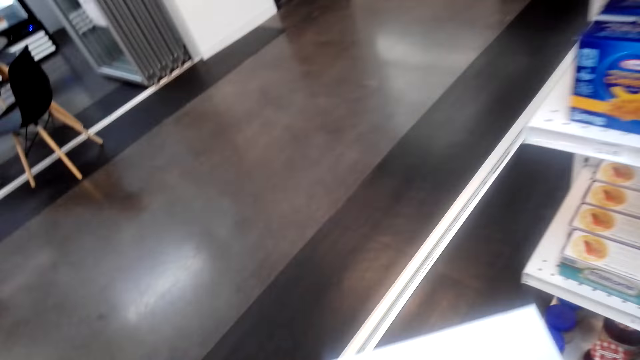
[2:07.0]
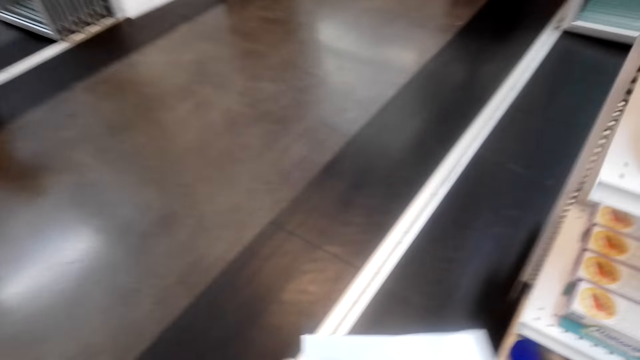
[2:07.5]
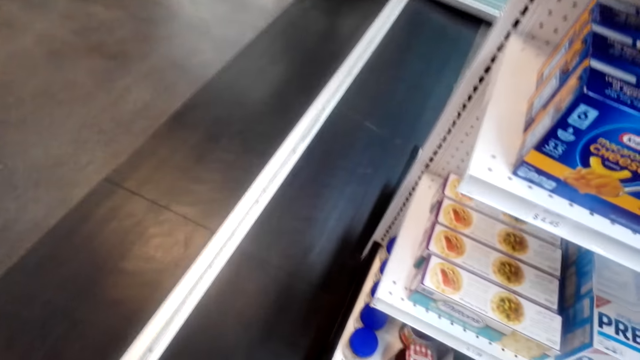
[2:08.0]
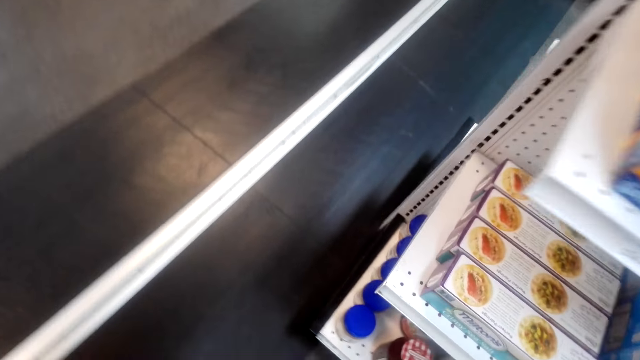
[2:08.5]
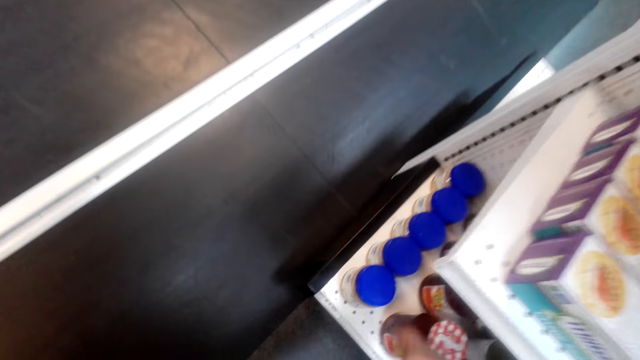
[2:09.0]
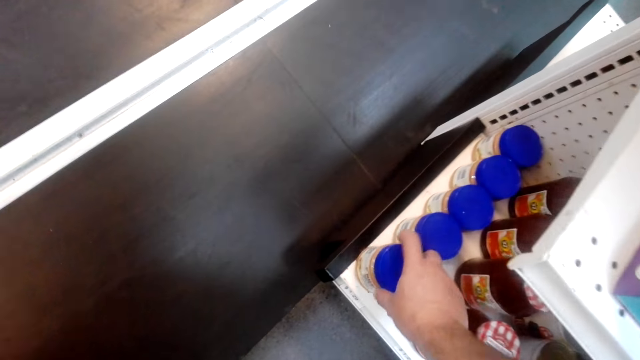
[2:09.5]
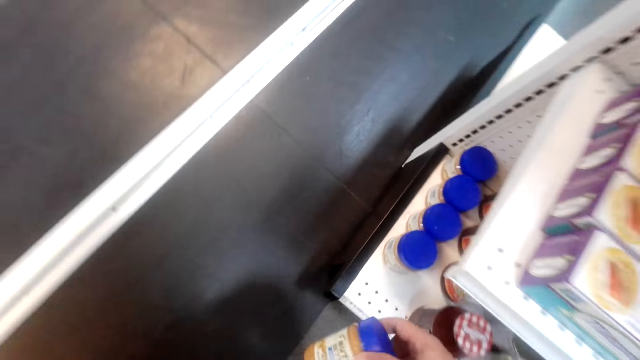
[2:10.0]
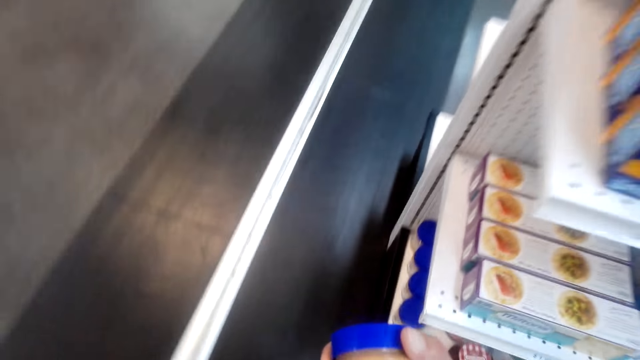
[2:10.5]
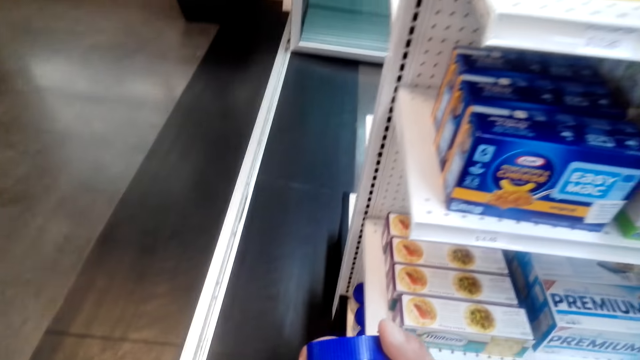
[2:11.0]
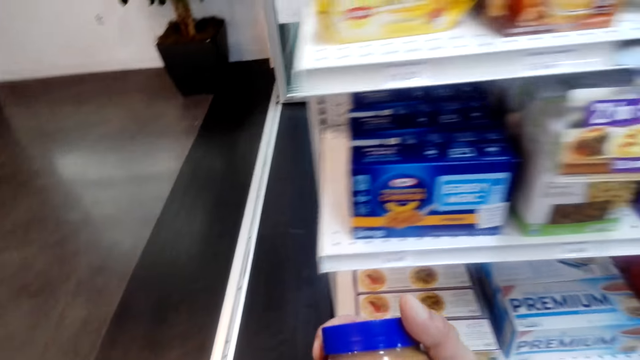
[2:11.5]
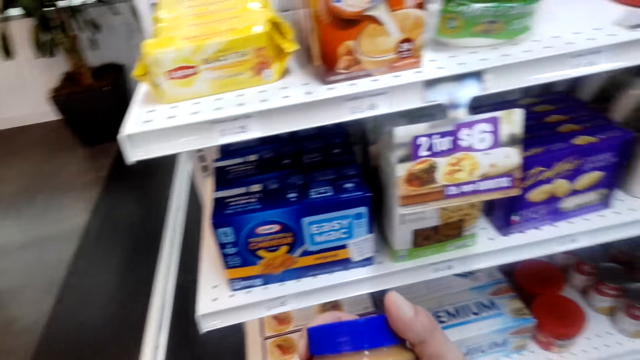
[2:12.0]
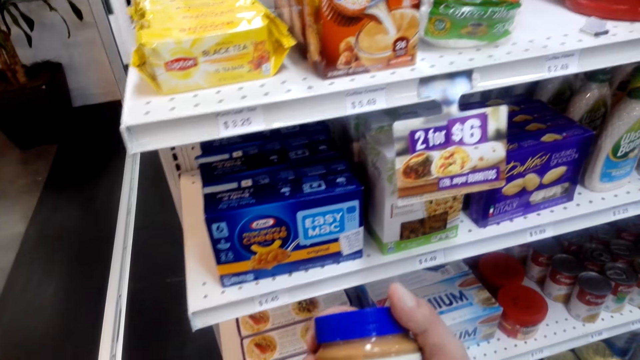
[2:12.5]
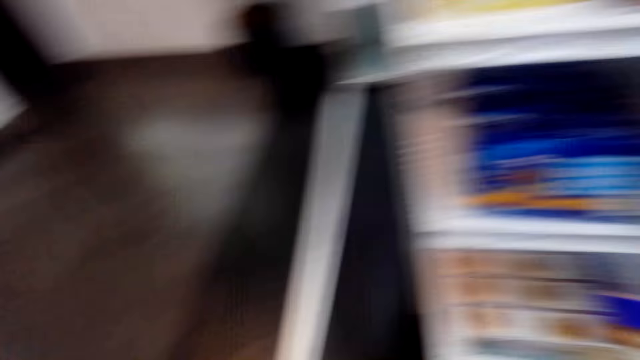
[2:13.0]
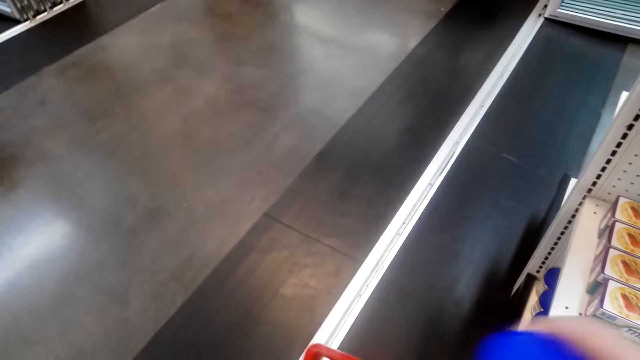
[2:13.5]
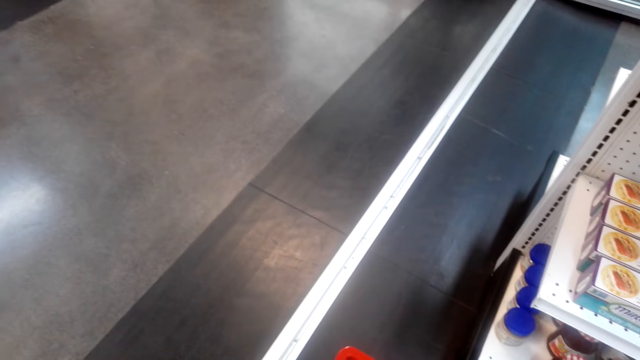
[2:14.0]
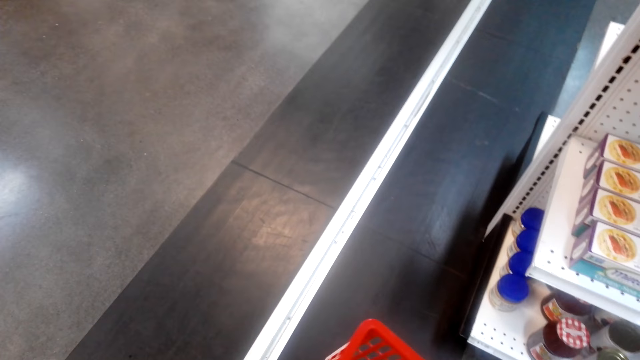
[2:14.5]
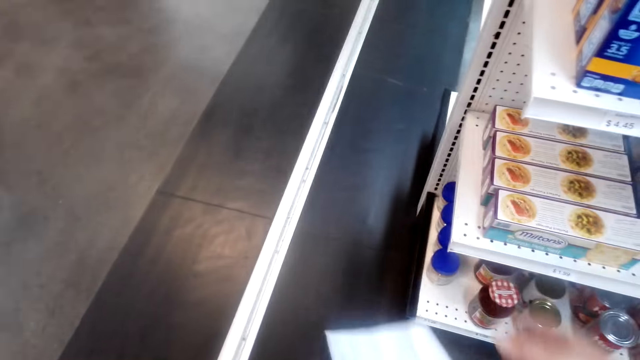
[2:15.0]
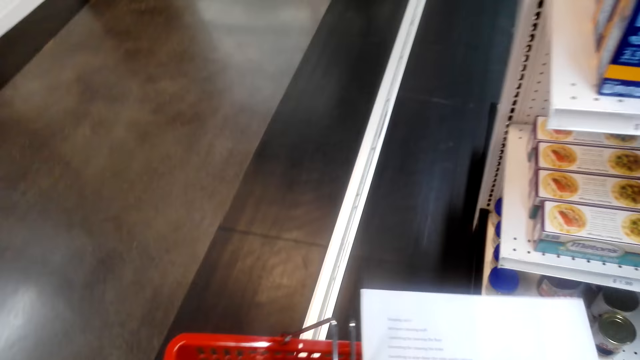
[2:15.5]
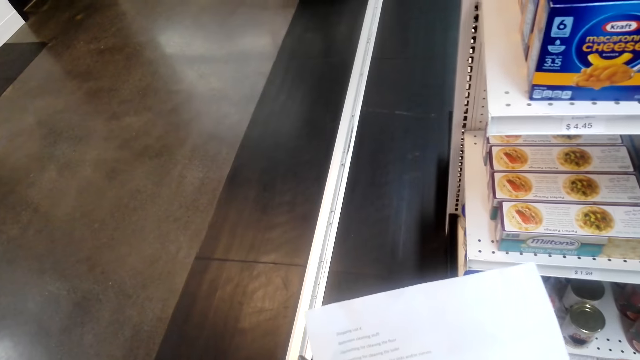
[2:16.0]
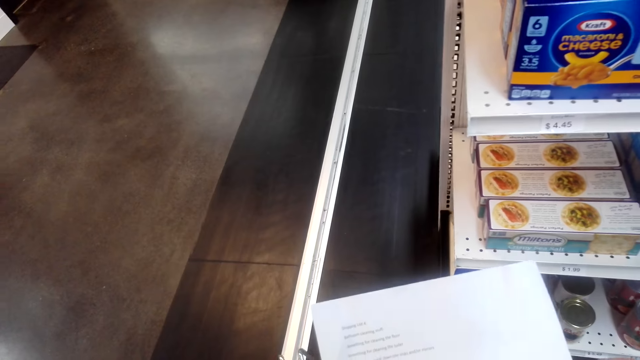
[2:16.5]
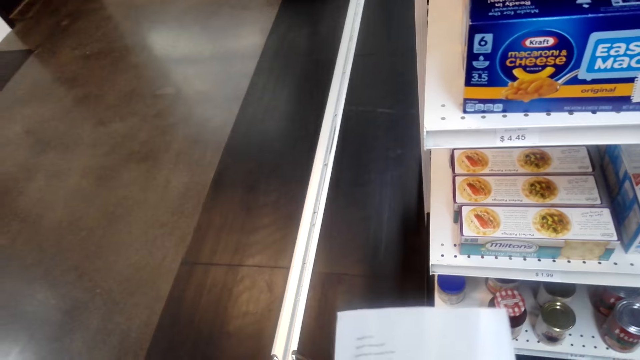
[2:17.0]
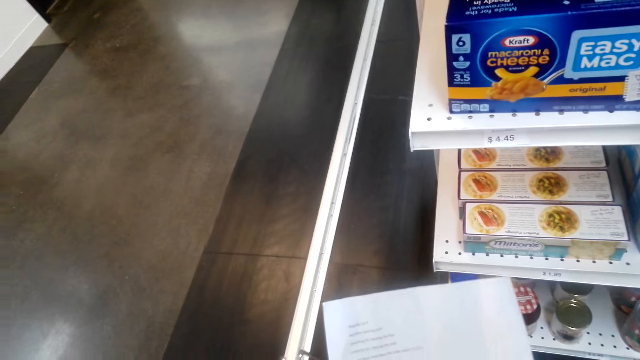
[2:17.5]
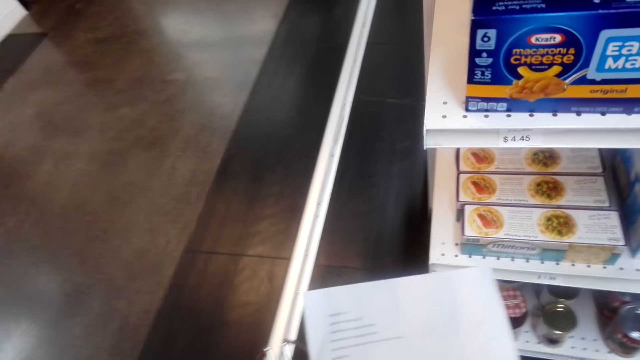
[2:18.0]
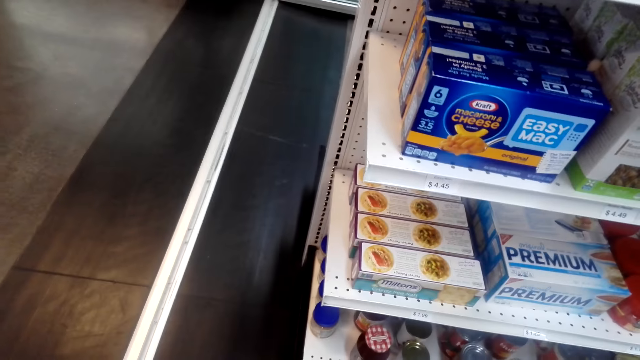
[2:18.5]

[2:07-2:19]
The camera wearer looks at the piece of paper. They pick a peanut butter from the shelf. They look at the peanut butter. They drop the peanut butter on the shopping basket. They look at the piece of paper. They speak.

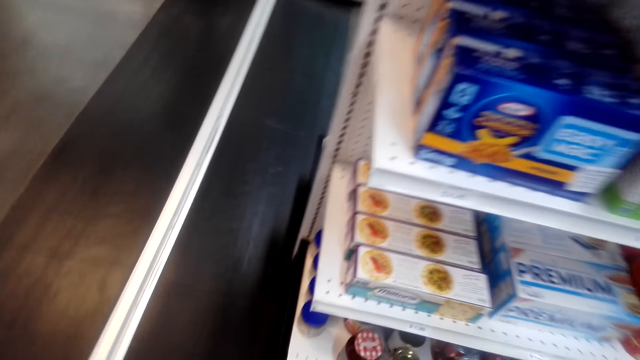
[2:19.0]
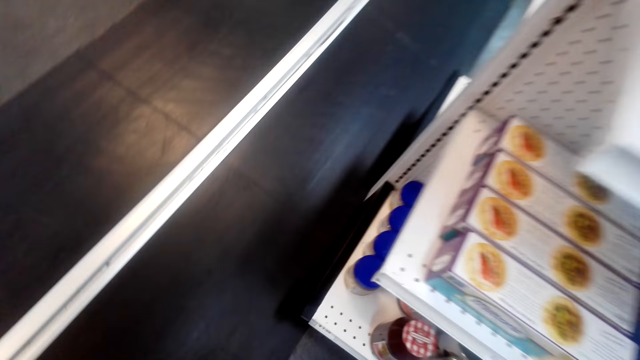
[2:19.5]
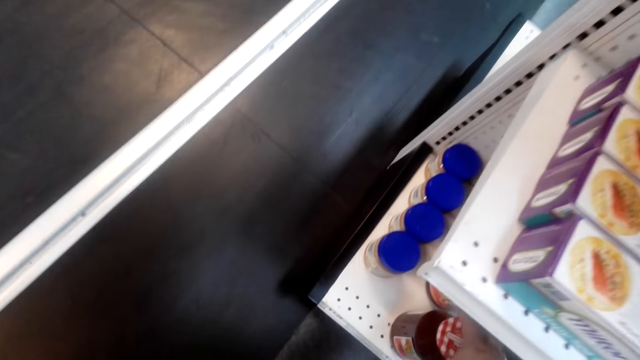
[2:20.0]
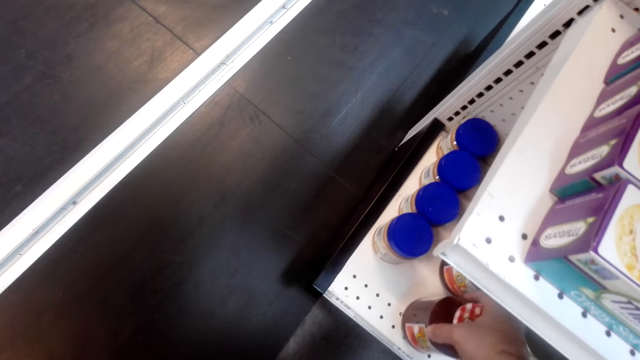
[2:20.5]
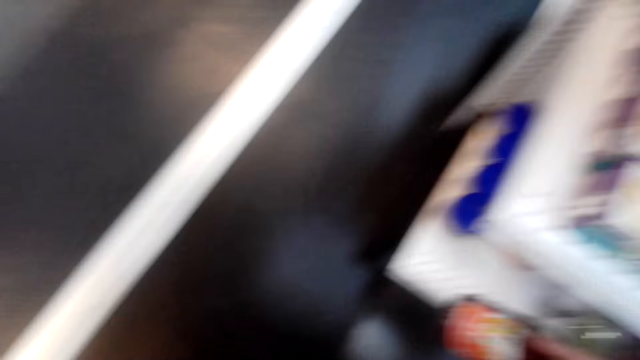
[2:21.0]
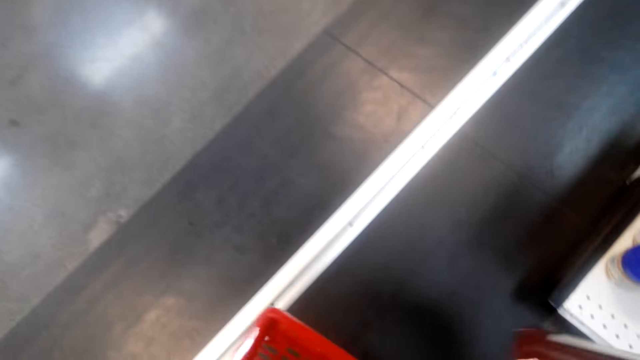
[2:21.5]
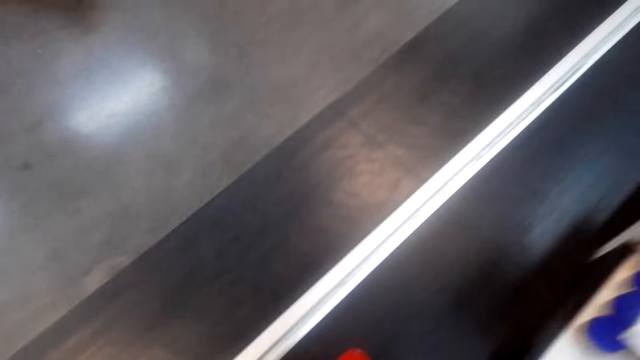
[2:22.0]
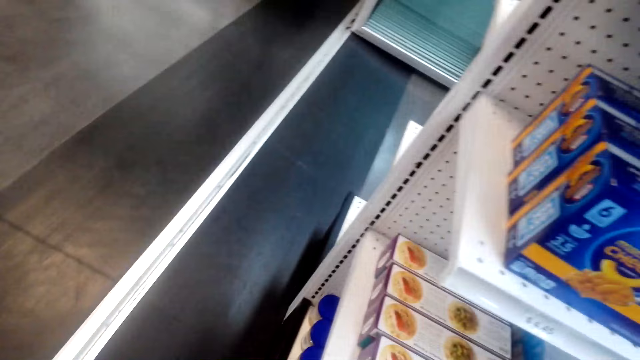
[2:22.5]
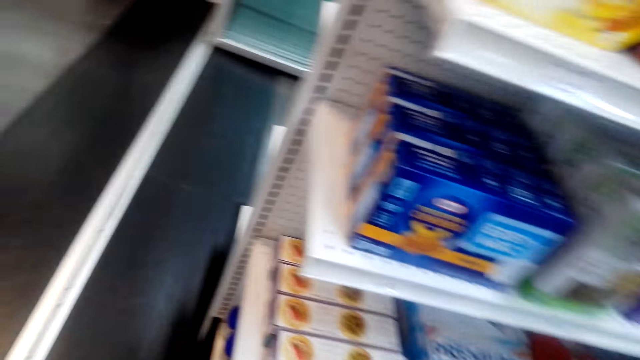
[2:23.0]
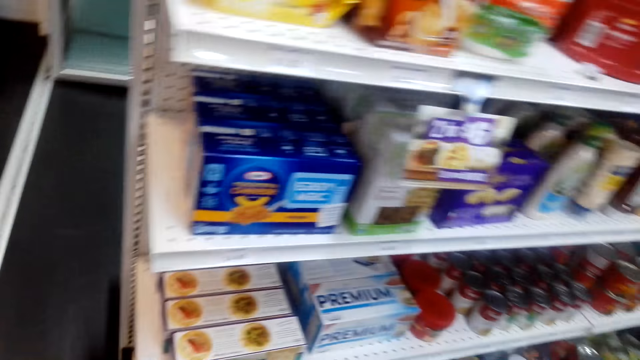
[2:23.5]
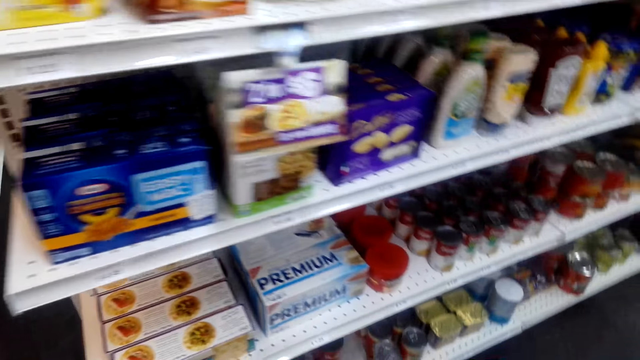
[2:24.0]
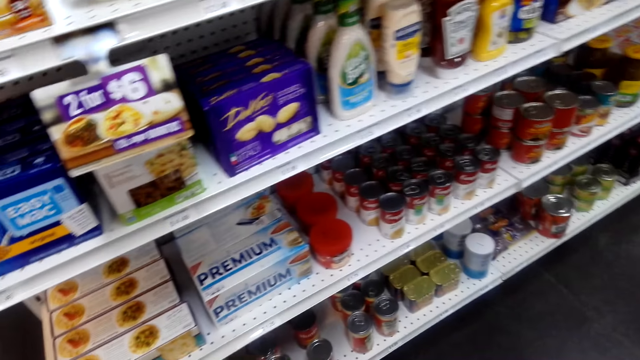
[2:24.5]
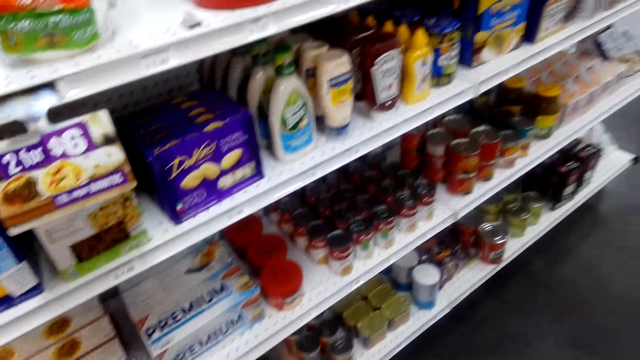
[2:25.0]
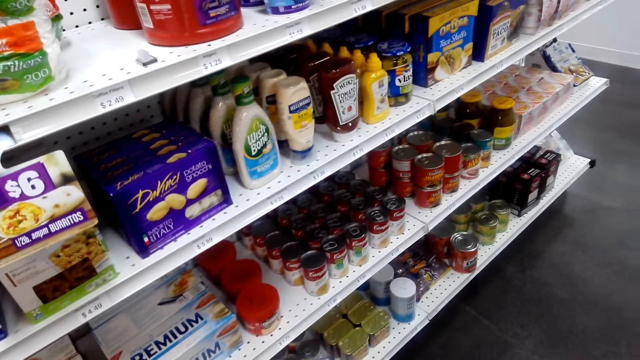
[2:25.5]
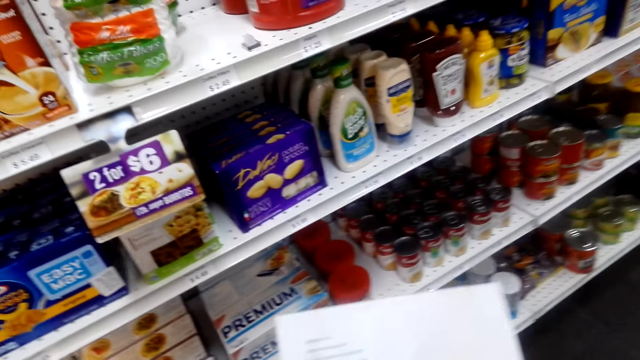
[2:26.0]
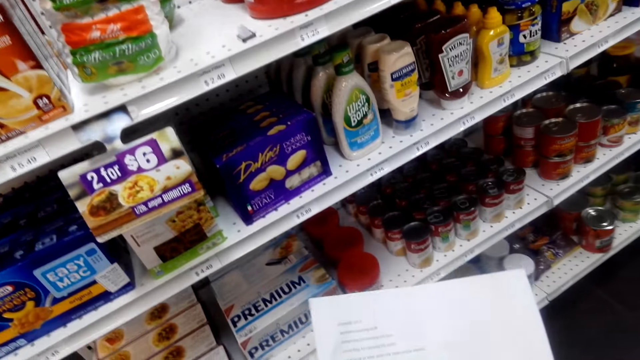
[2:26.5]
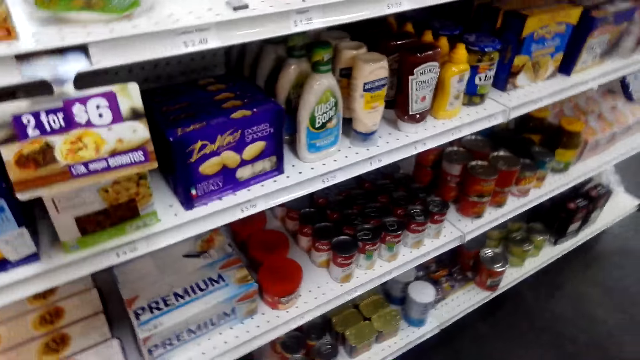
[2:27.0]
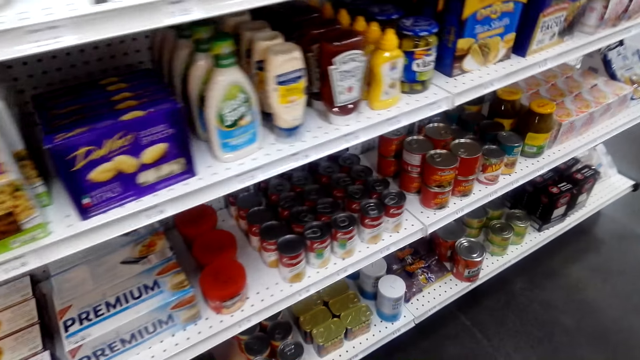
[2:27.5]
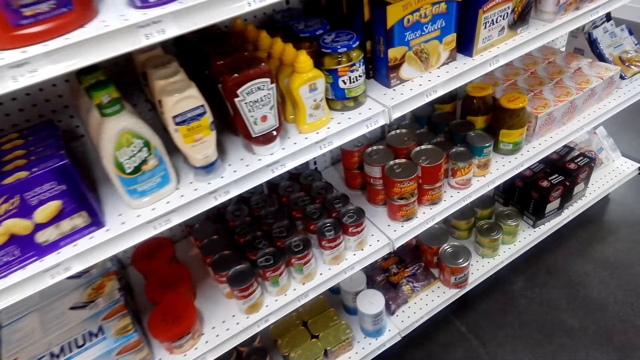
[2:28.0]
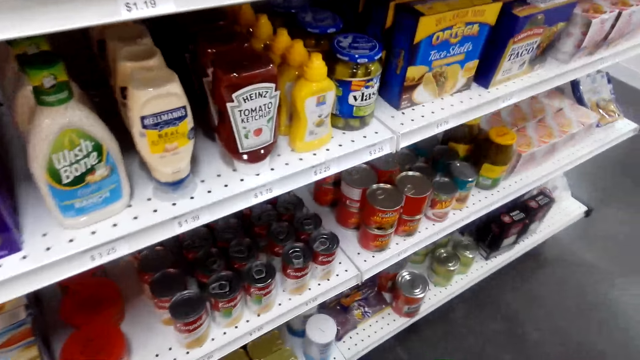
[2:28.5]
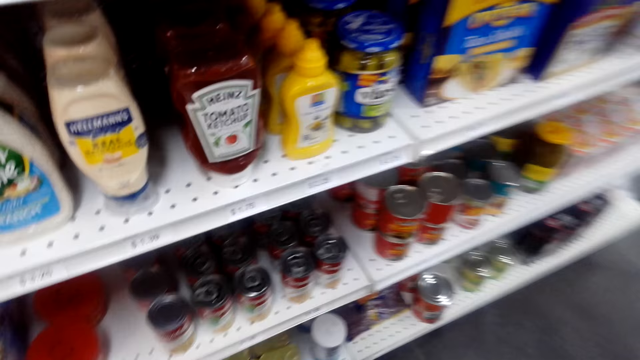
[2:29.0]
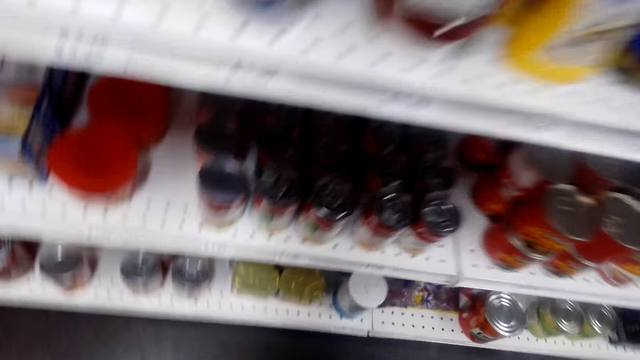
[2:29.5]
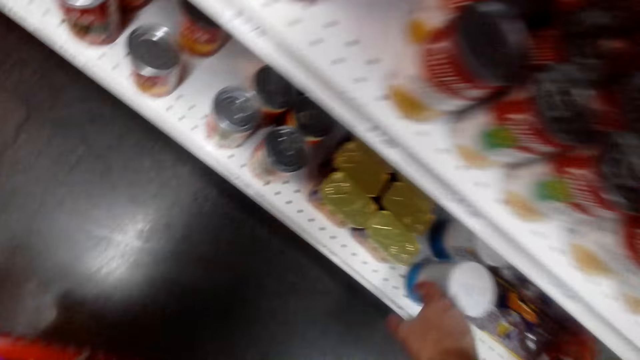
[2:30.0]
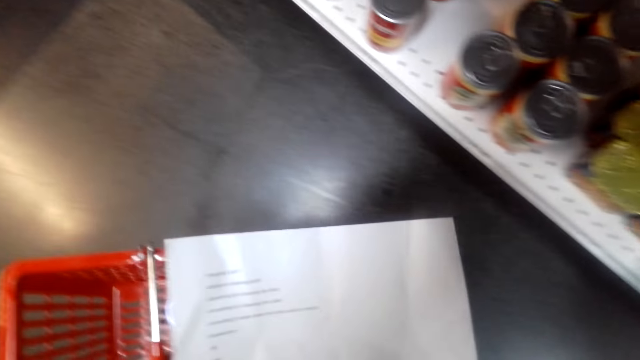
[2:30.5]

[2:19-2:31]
The camera wearer looks around. They breathe heavily. They pick jam from the shelf. They place the jam in the shopping basket. They look around the shelf. They look at the piece of paper. They walk in the supermarket. They look around.
